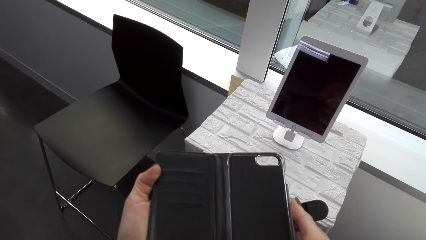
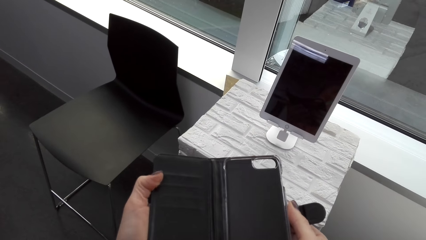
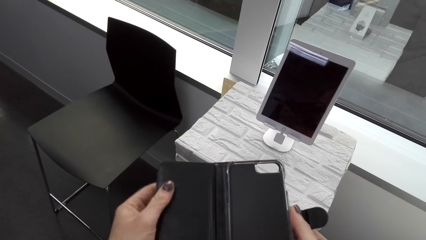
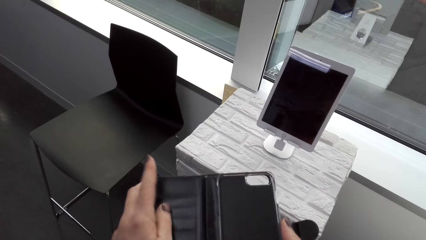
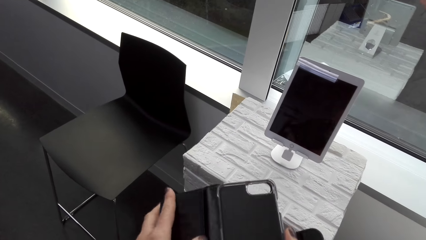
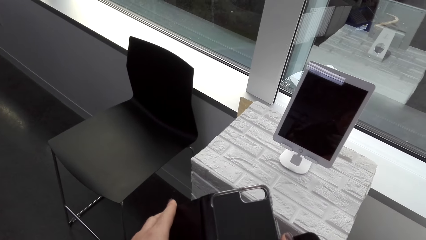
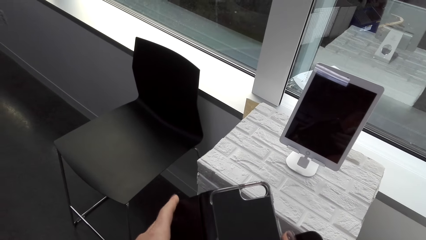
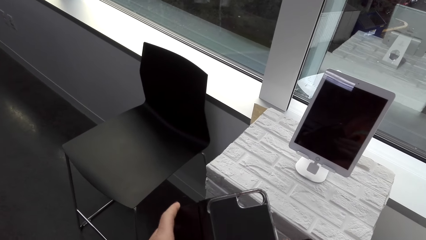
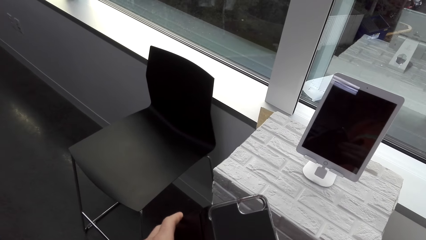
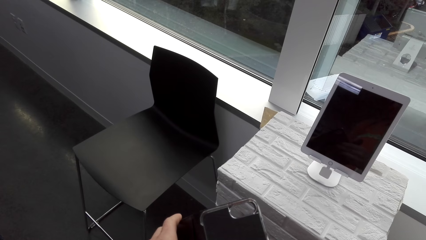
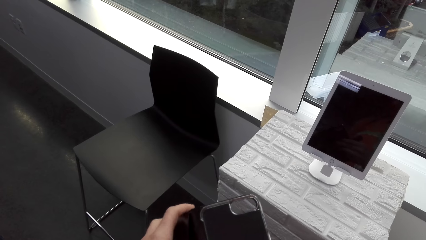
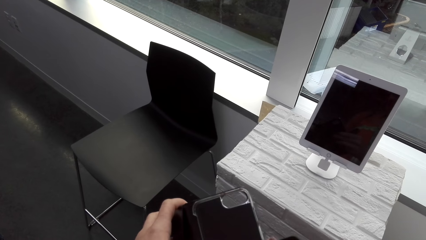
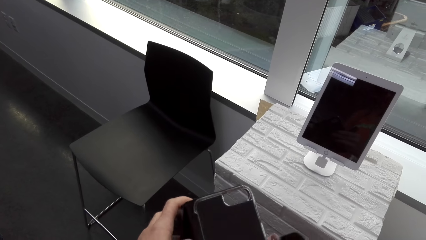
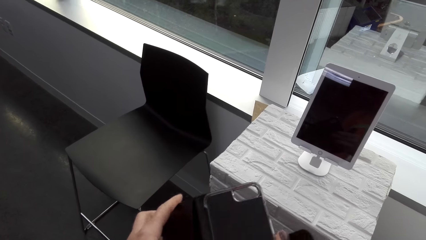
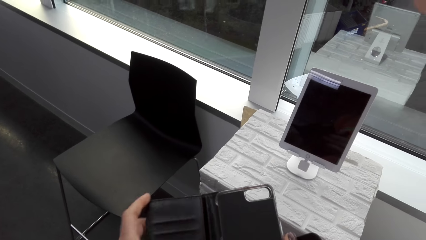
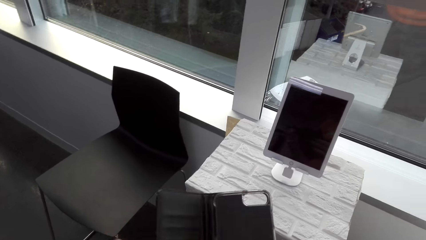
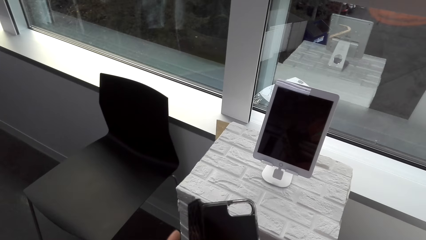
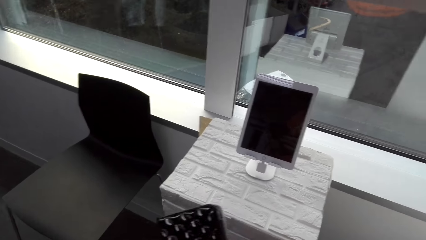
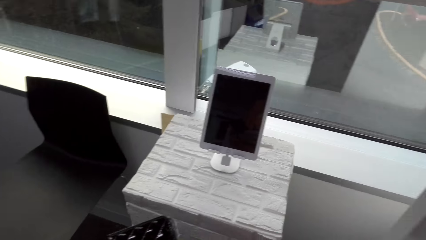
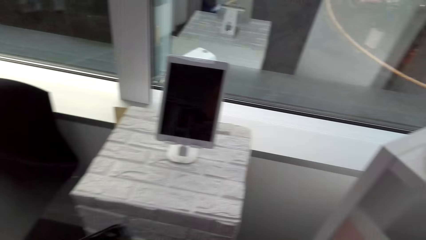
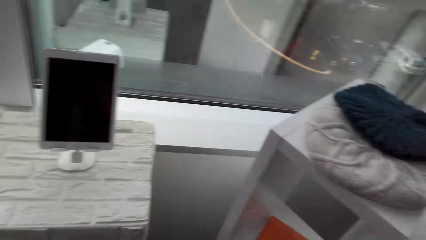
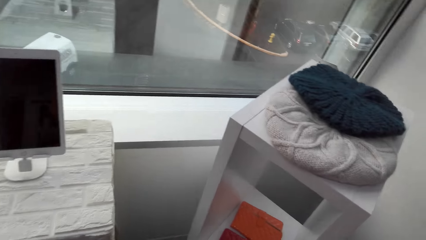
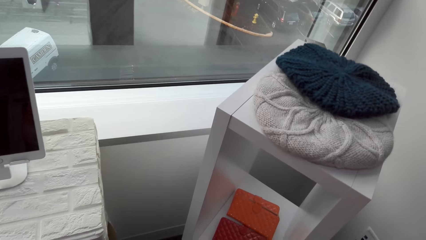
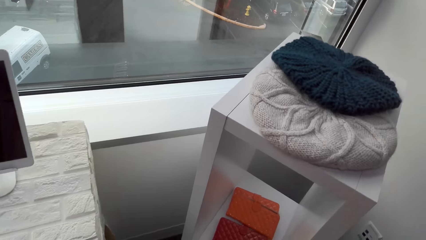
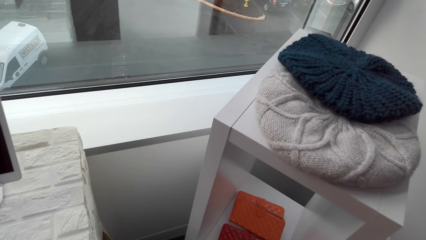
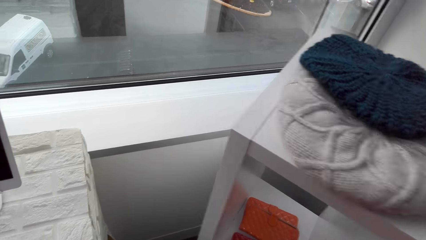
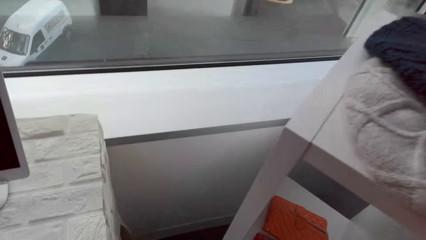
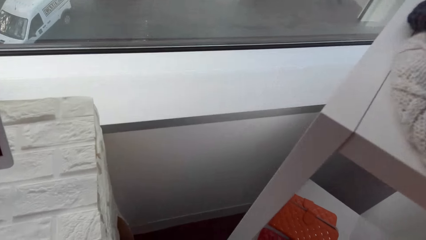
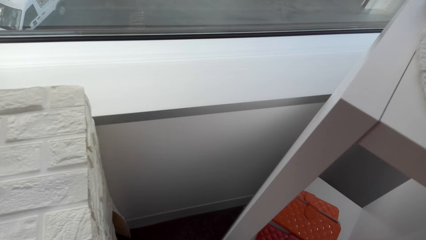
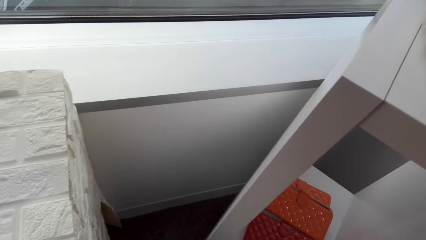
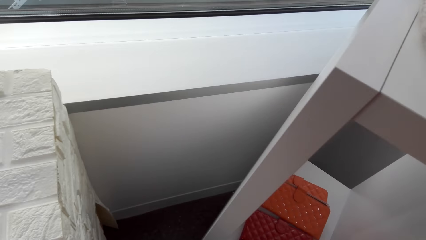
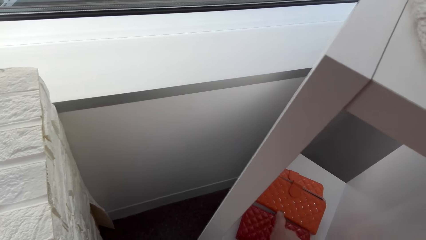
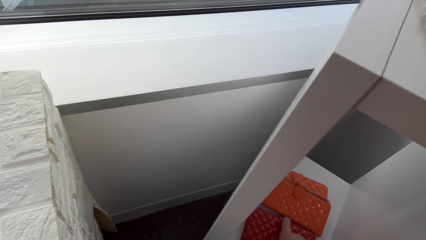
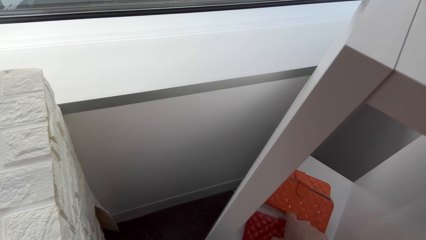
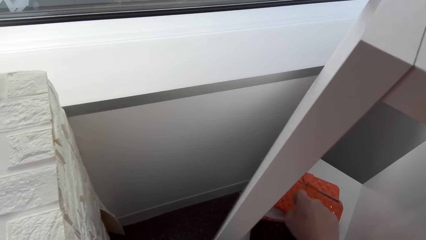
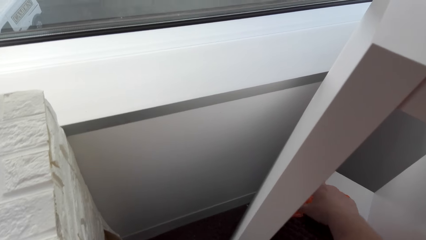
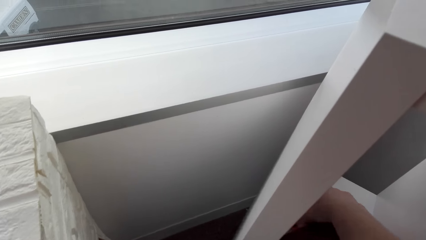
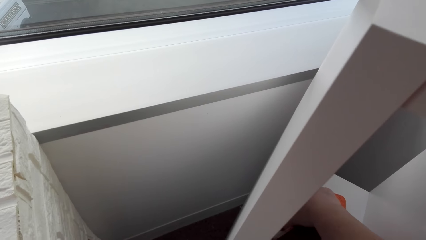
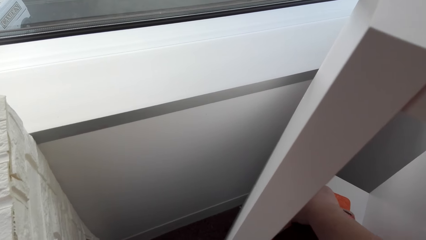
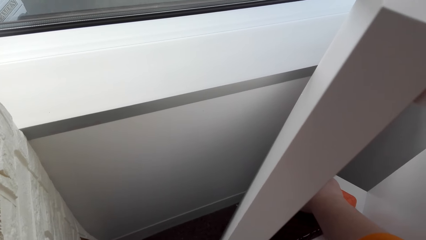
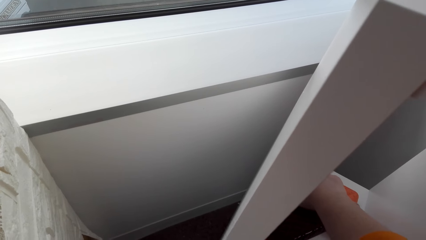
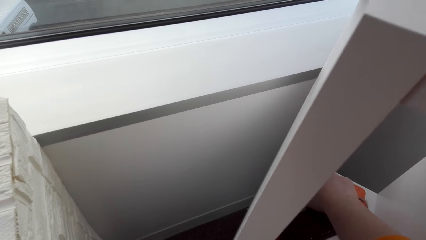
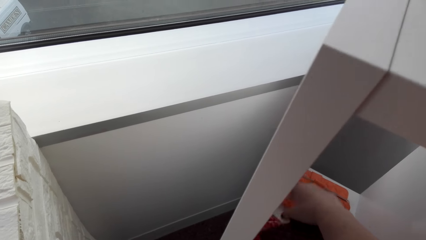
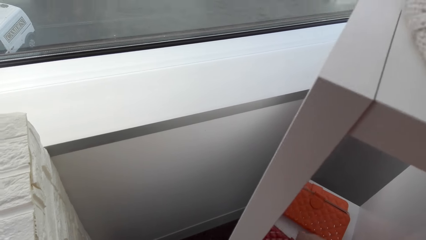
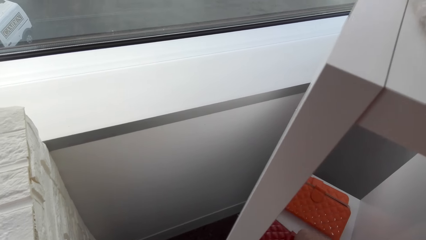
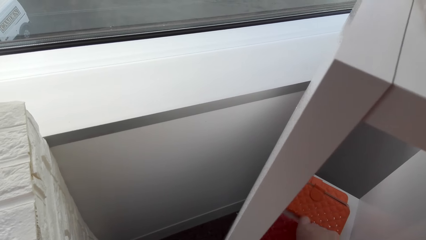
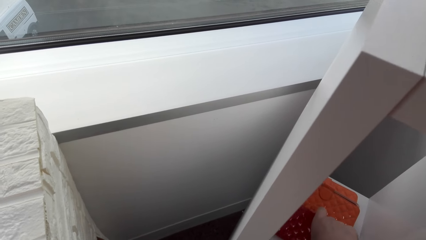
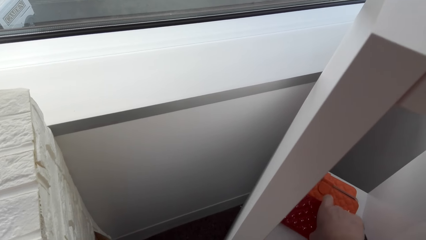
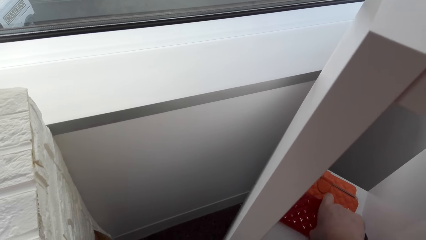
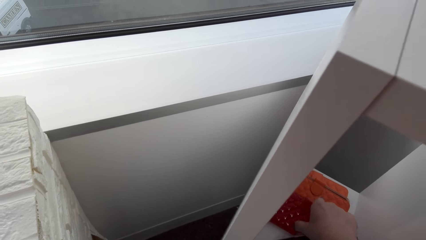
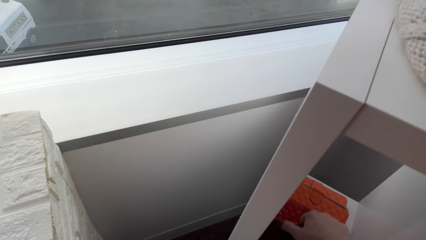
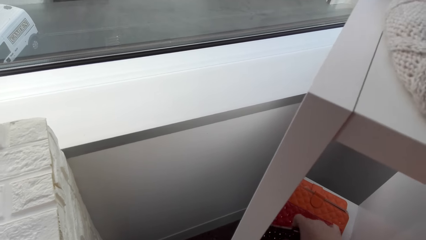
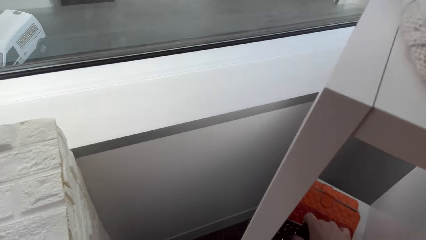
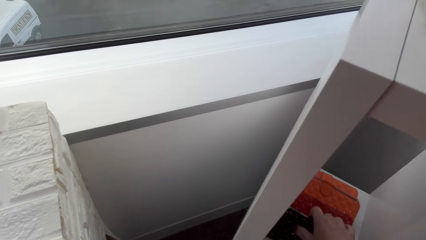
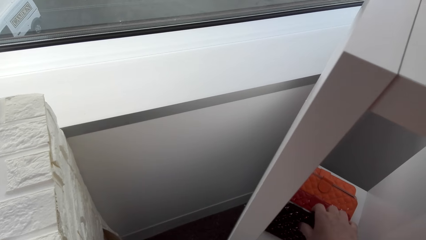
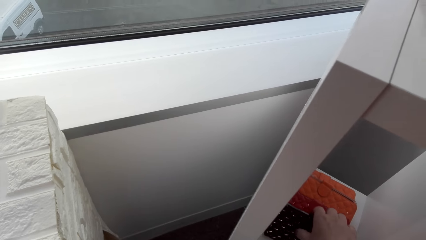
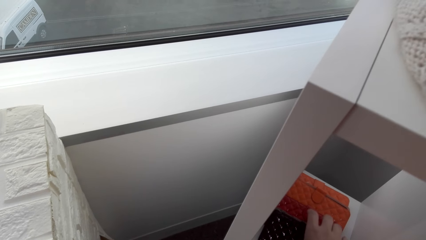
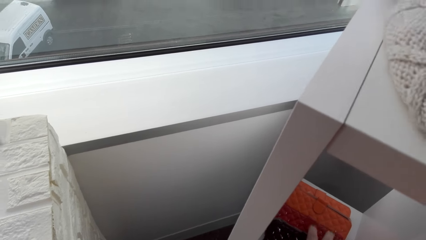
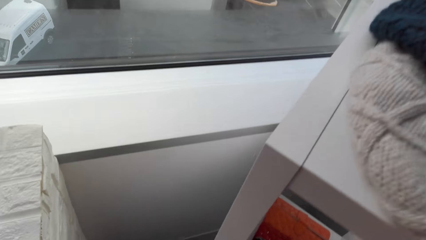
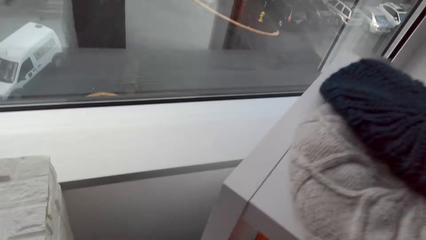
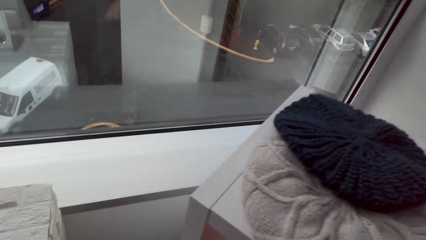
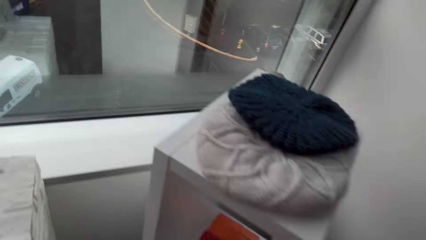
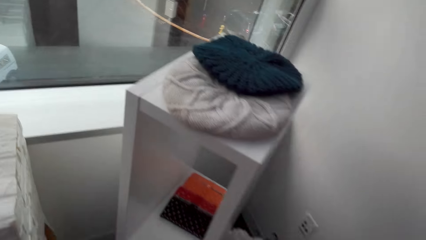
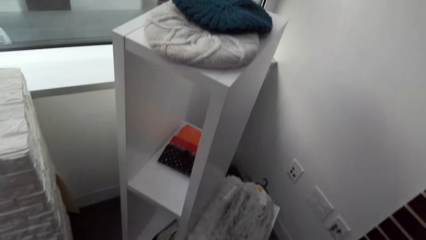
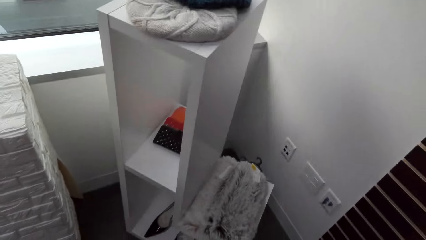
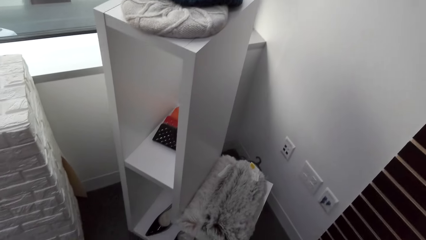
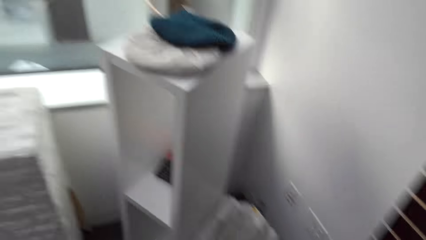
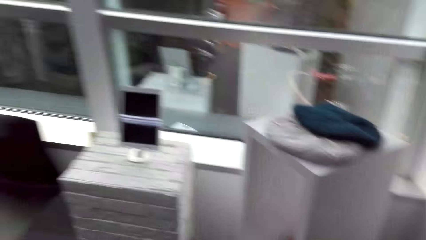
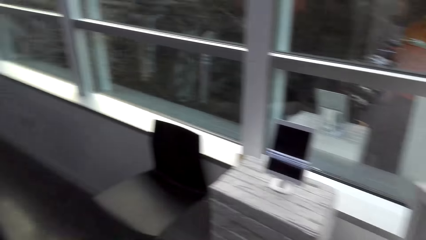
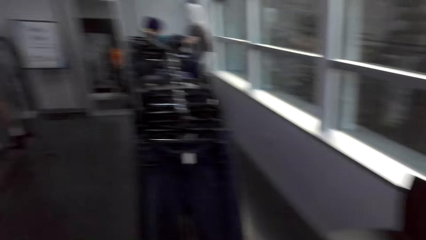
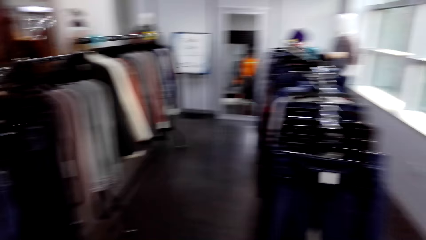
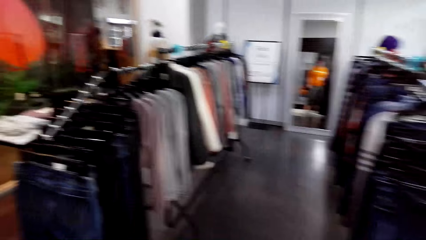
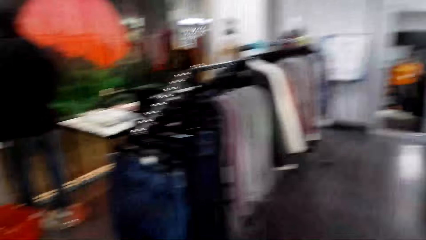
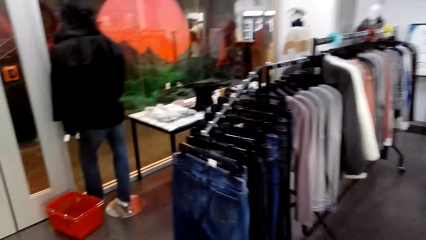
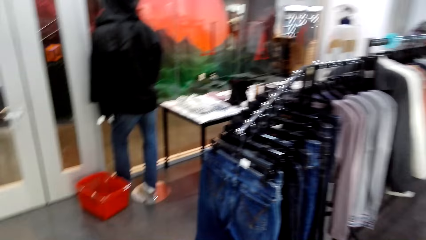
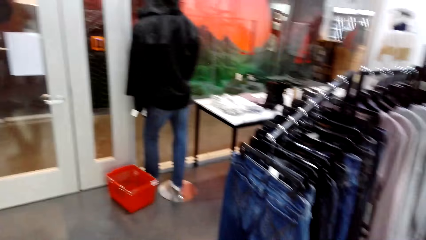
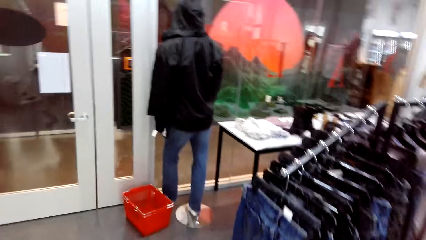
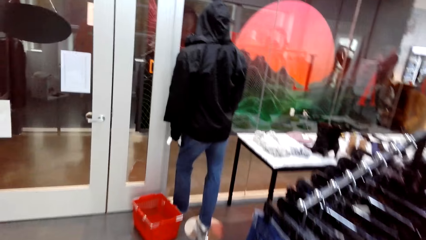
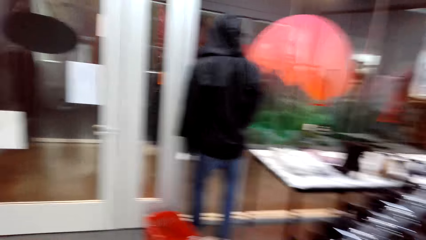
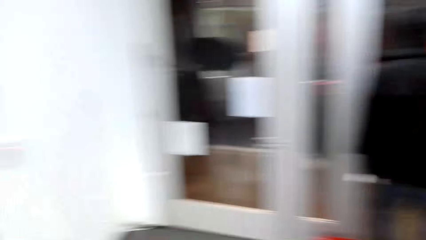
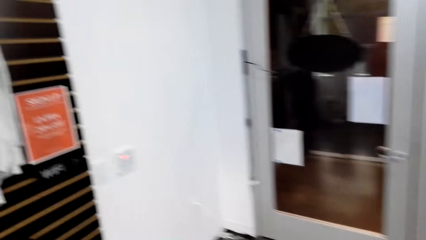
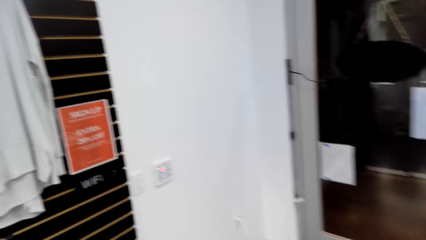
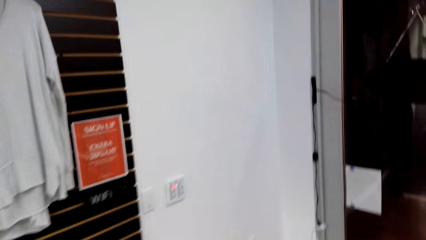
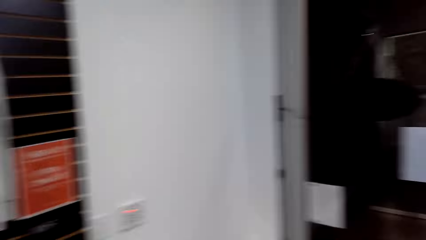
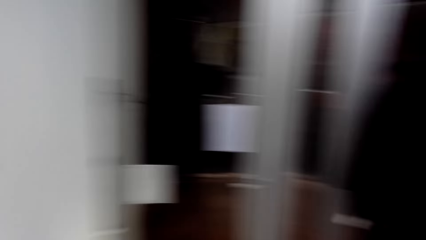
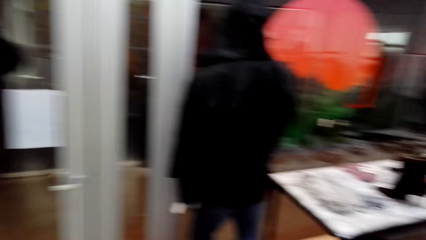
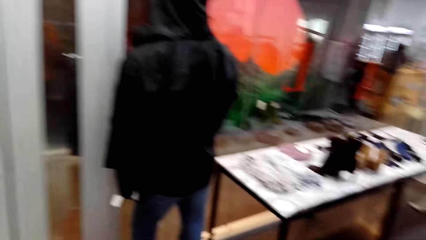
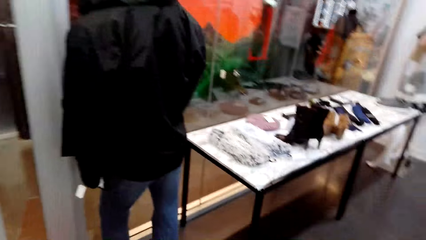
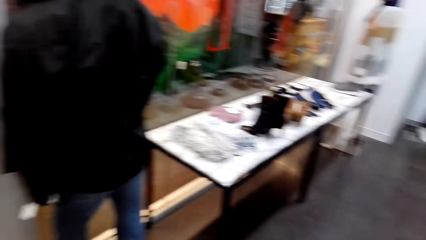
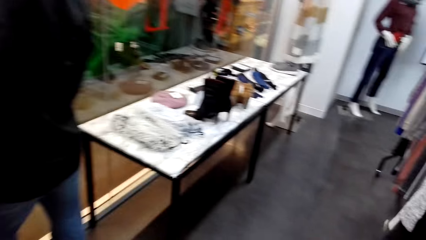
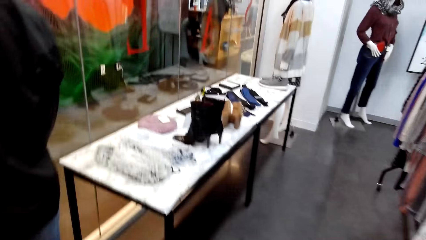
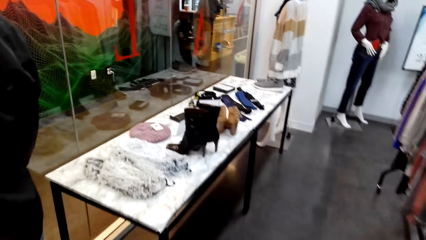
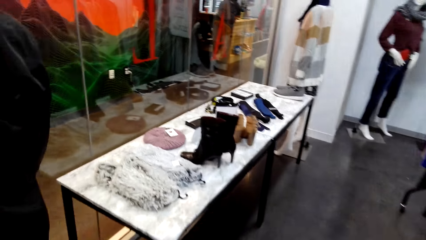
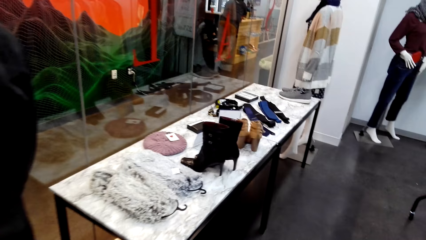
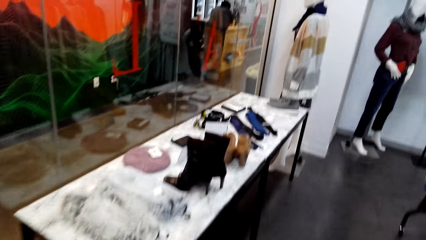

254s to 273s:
The camera wearer looks at a phone cover. They drop the purse in the cardboard. They touch the clutch bags. They select the purses in the cardboard. They walk around the room.
